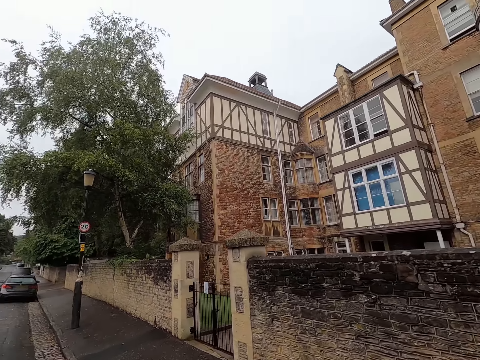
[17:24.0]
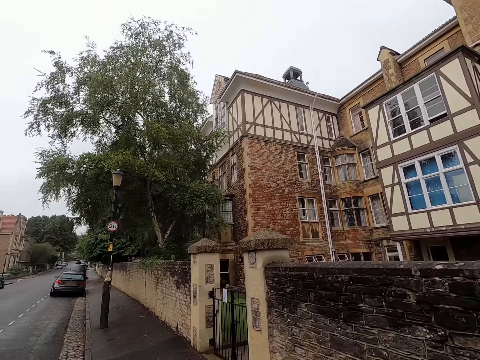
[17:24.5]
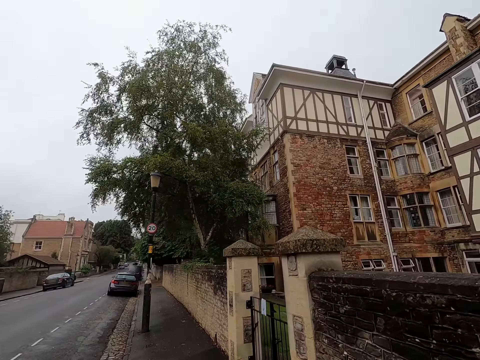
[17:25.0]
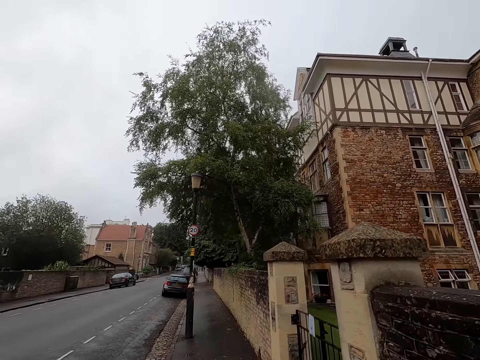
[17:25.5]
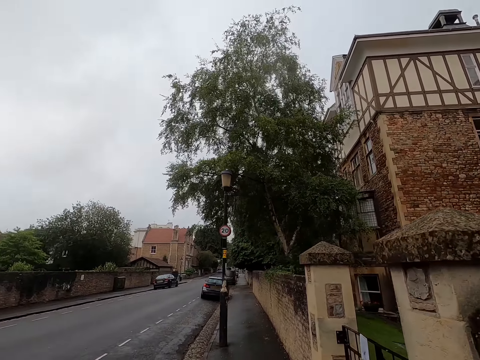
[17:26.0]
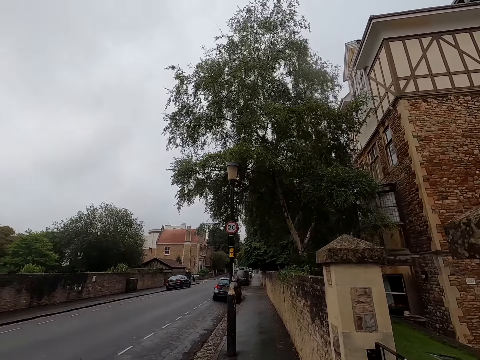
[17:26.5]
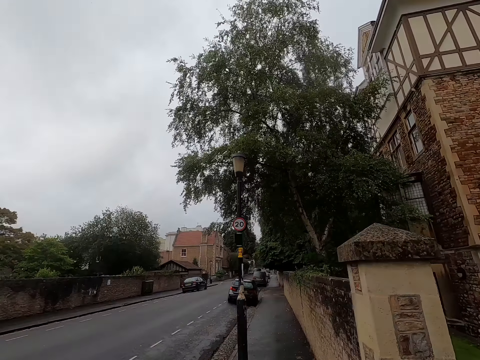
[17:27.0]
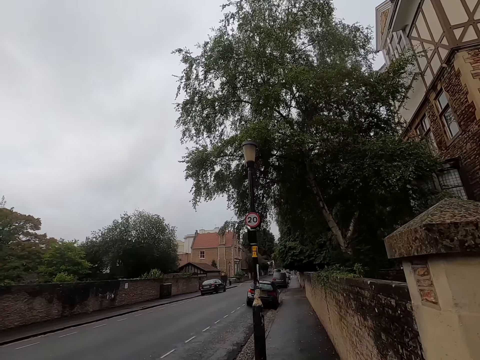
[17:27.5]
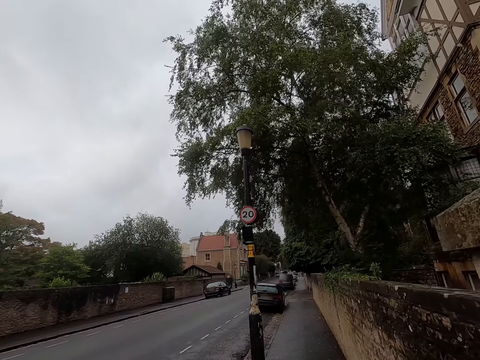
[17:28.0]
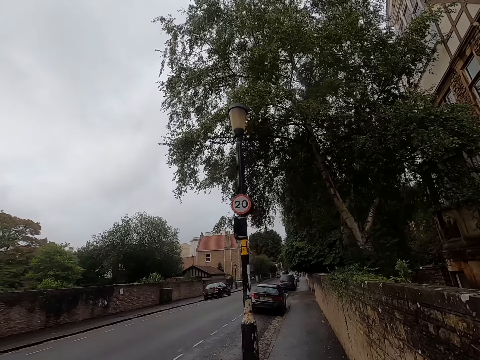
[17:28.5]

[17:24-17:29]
The camera wearer walks along the pavement.

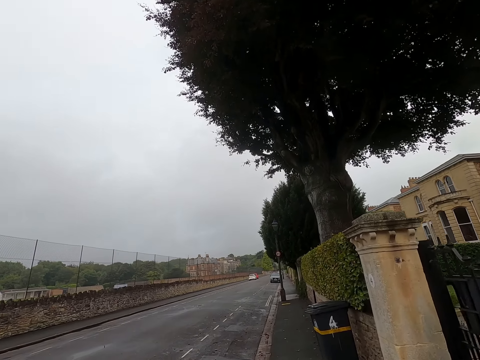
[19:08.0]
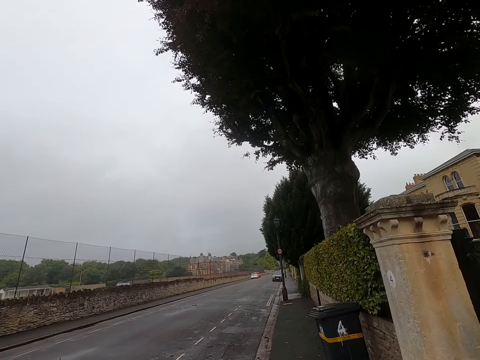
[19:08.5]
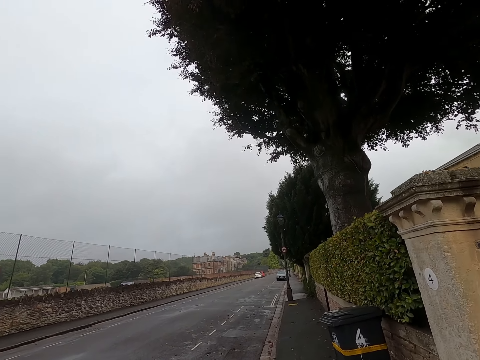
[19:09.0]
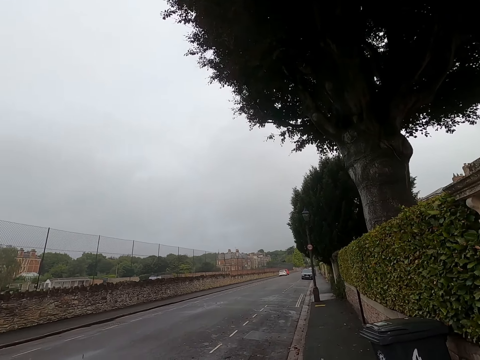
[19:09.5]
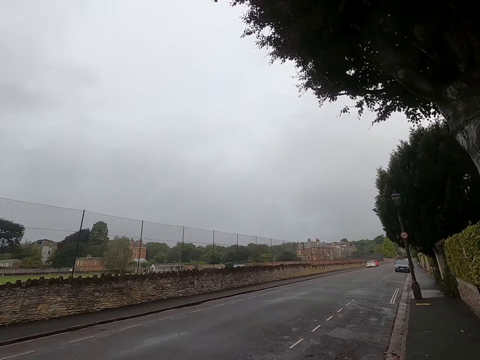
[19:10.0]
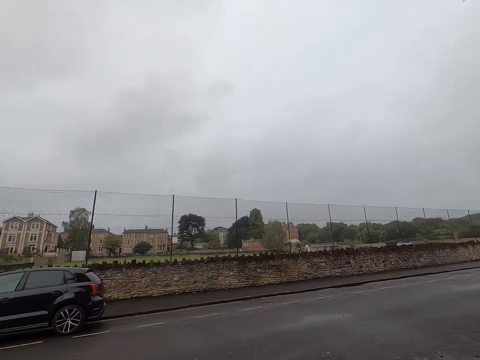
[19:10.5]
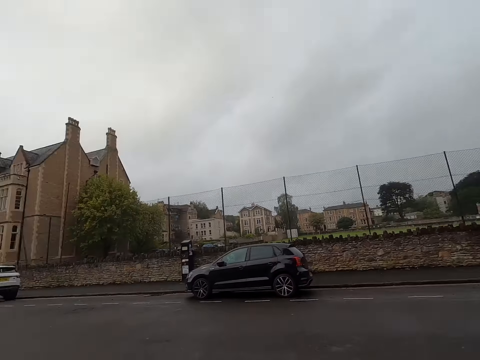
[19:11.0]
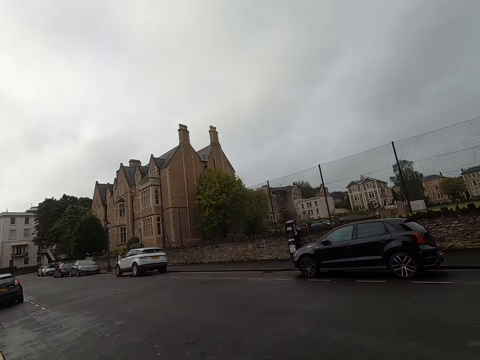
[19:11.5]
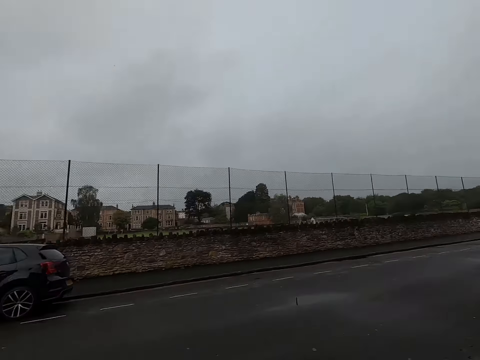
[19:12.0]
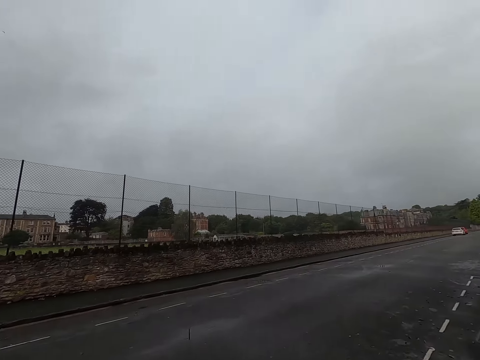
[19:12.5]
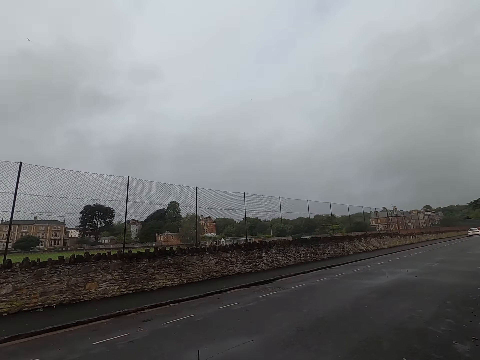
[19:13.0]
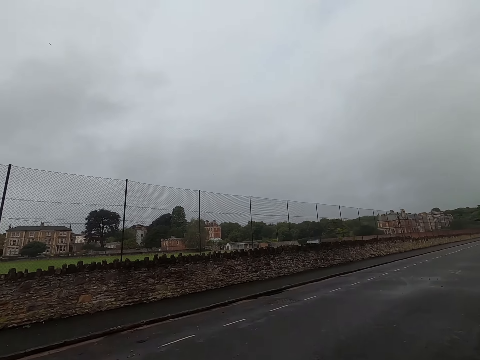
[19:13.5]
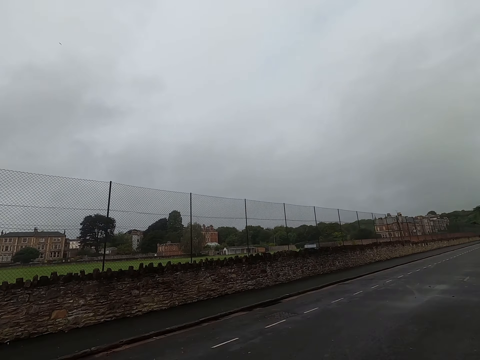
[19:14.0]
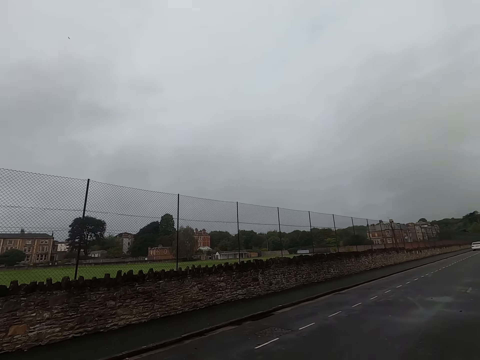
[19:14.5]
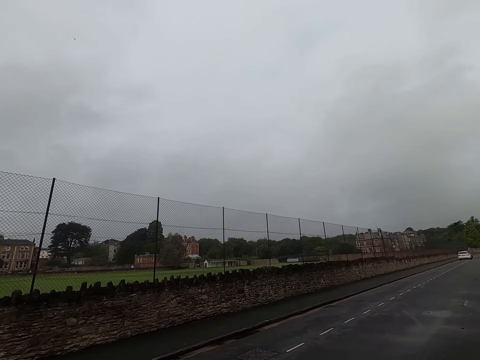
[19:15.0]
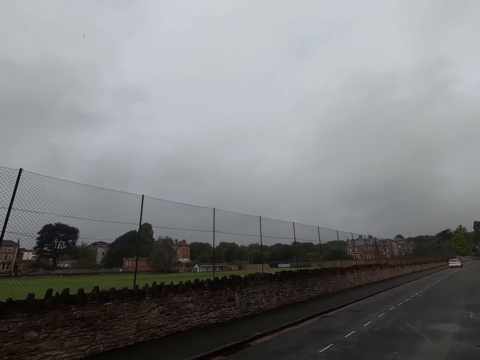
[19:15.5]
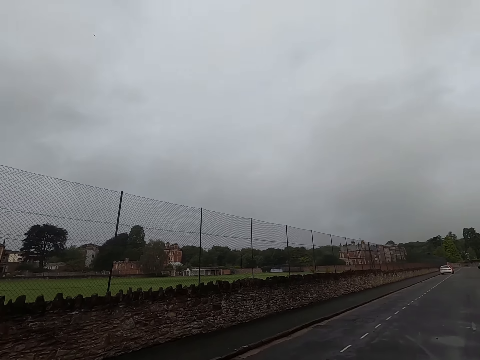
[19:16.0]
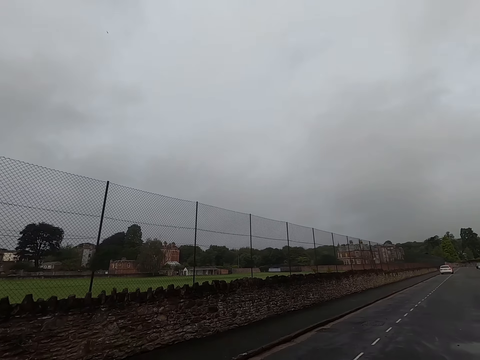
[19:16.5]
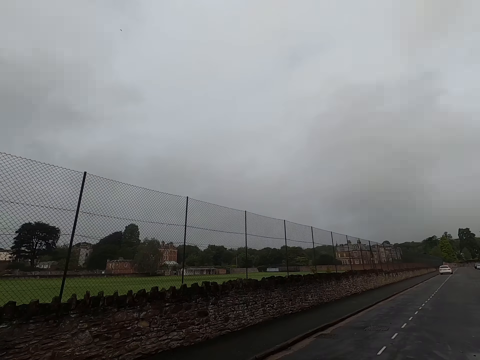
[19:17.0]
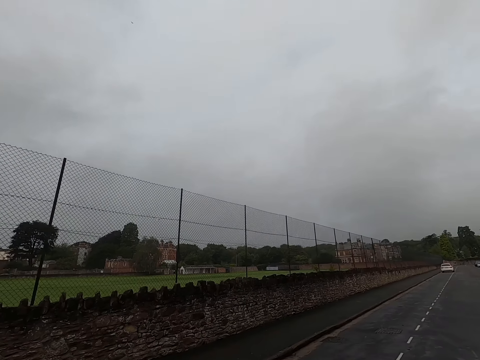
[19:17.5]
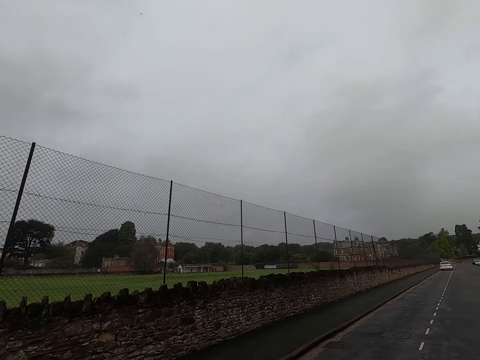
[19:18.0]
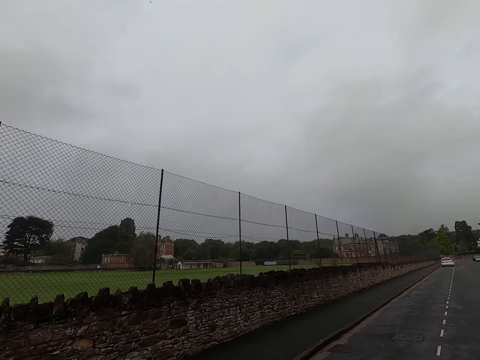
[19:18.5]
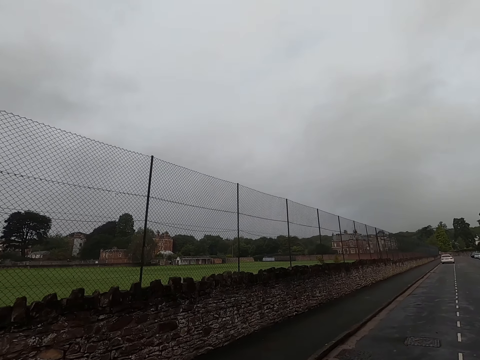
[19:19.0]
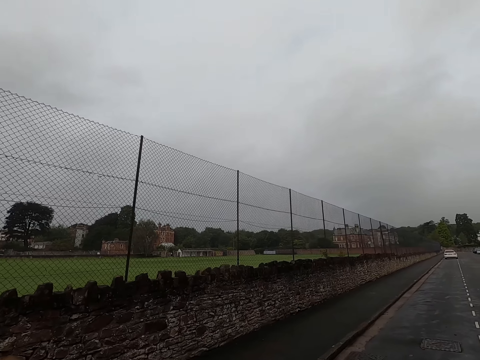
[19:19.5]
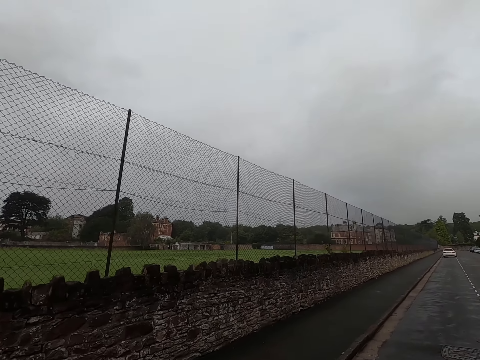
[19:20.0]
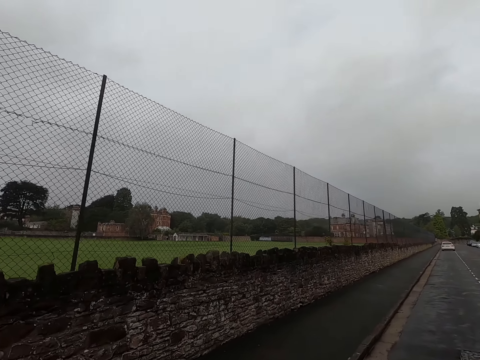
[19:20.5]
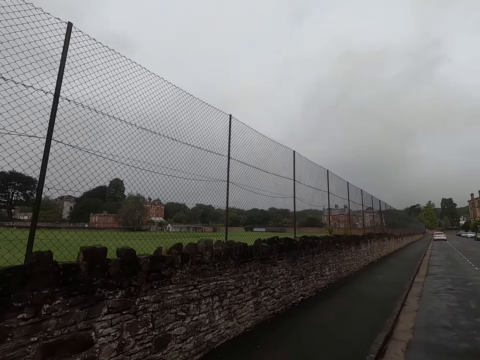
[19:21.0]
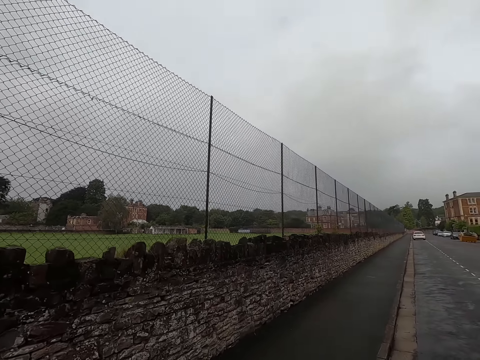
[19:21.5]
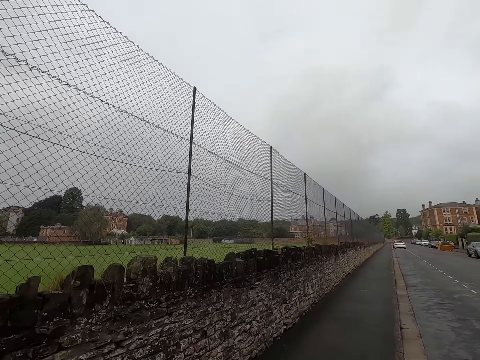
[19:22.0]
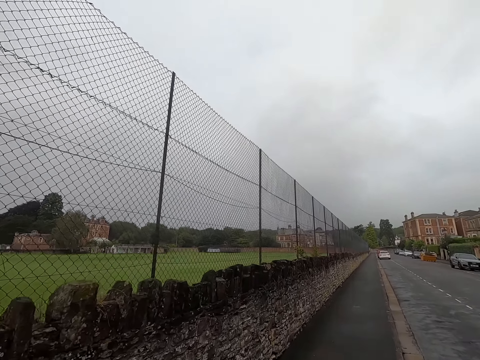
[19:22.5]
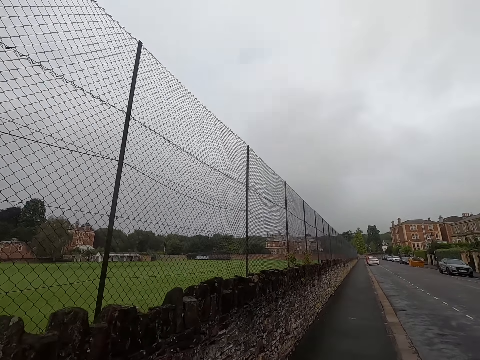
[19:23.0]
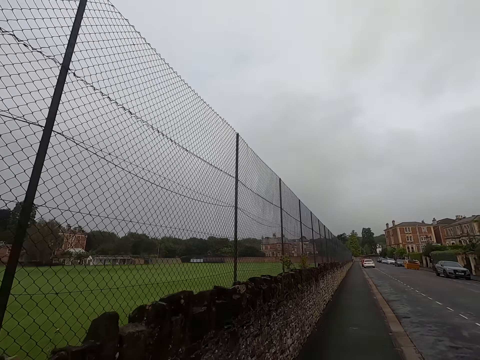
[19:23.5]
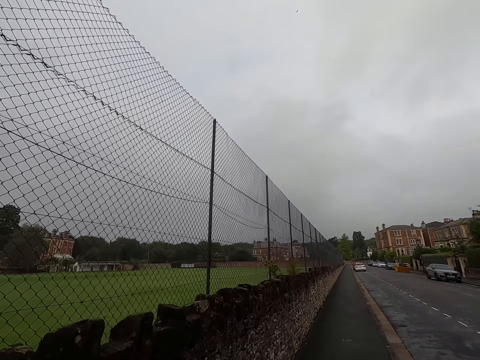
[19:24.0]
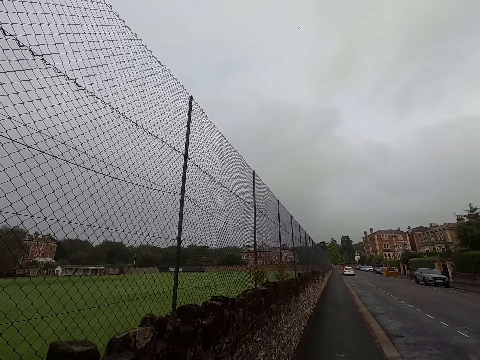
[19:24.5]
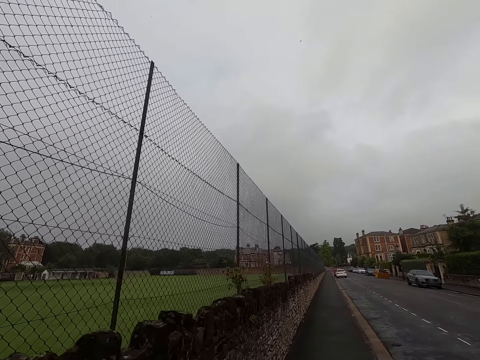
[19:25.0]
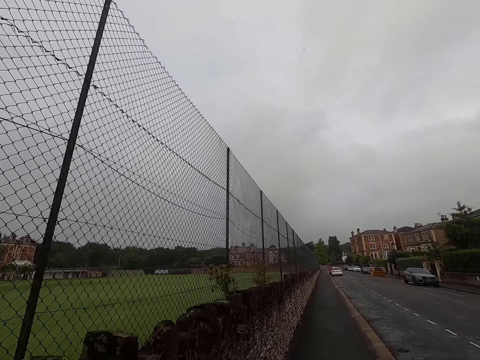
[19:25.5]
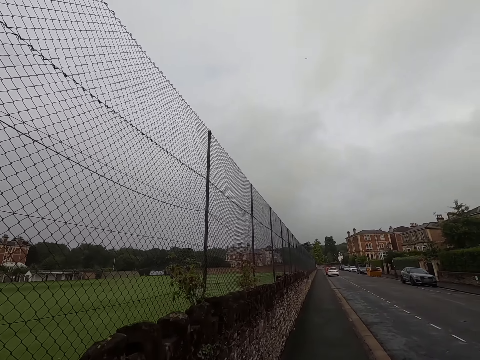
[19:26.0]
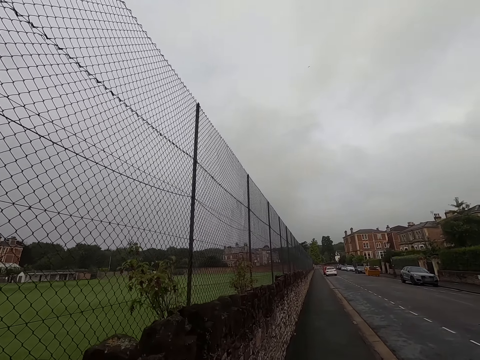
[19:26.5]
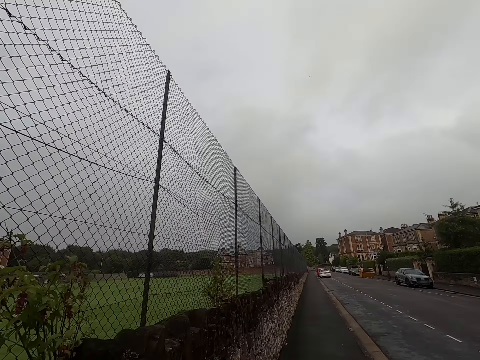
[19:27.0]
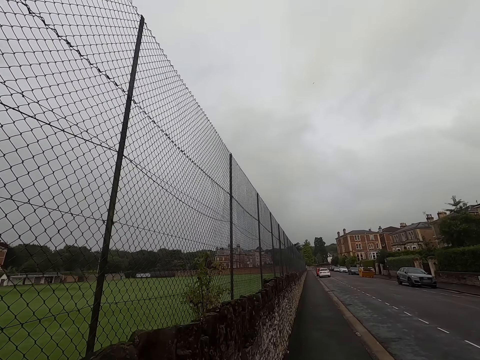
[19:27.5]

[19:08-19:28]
The camera wearer crosses the street. They walk on a street.

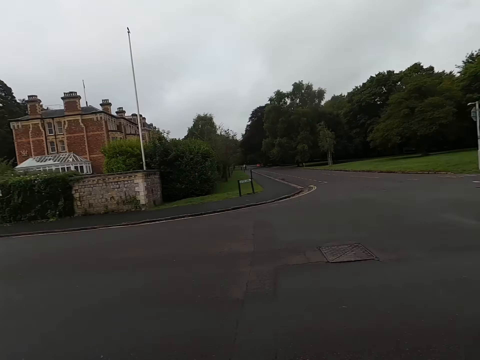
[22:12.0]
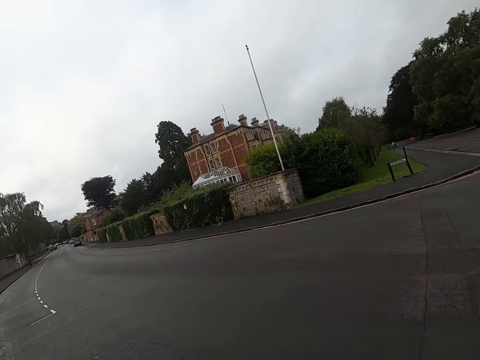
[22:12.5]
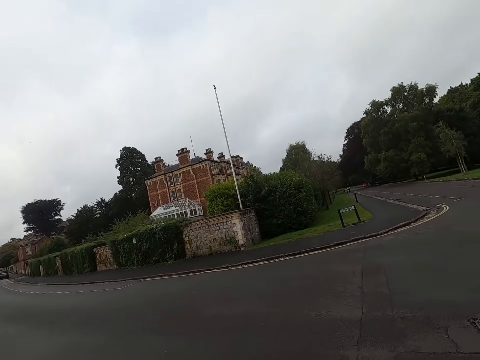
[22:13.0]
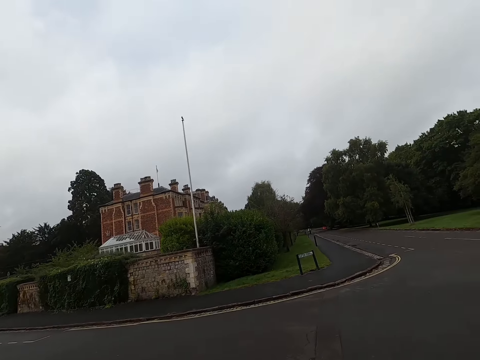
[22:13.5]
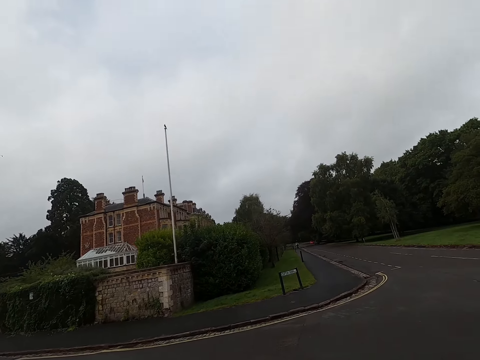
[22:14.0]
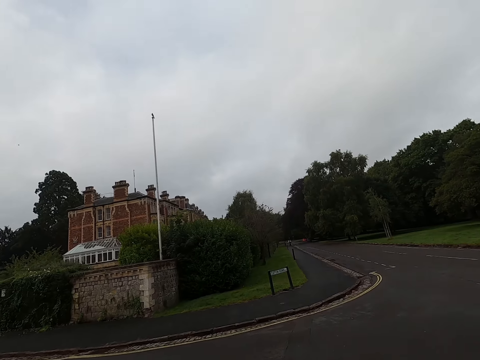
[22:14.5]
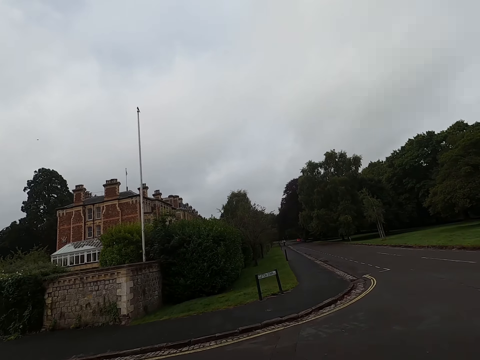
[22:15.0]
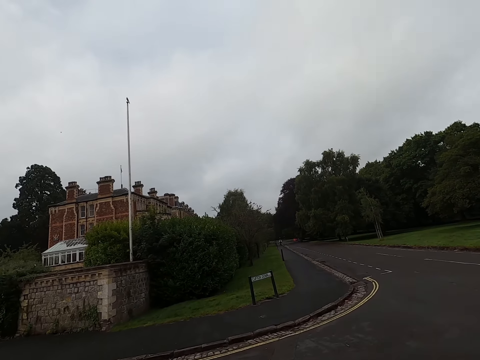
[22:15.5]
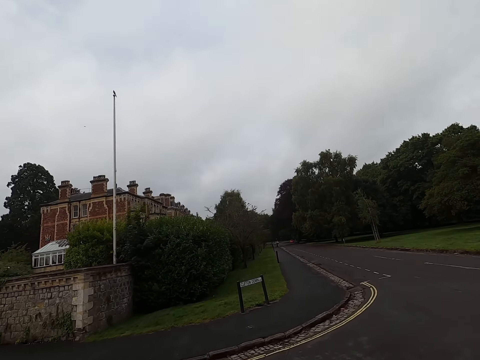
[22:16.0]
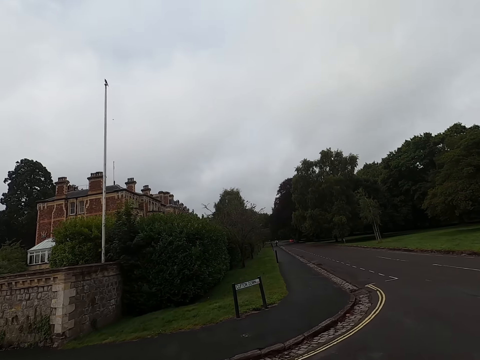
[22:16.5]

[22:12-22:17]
The camera wearer crosses the street.
